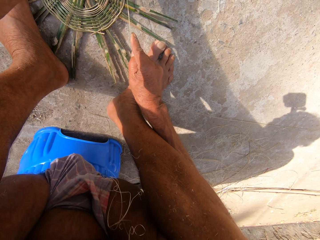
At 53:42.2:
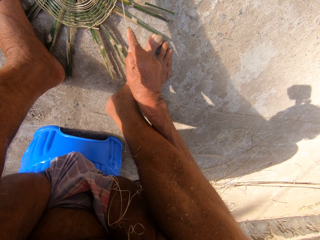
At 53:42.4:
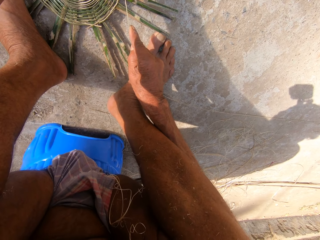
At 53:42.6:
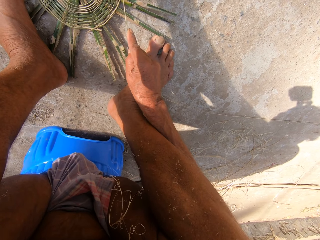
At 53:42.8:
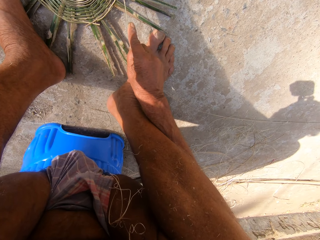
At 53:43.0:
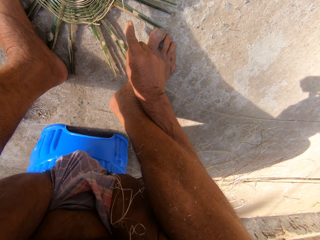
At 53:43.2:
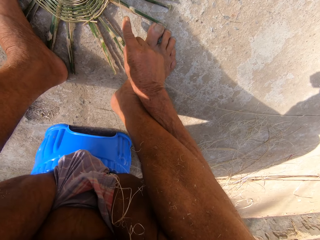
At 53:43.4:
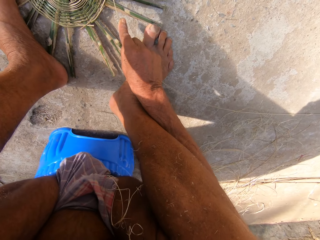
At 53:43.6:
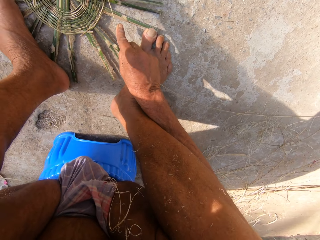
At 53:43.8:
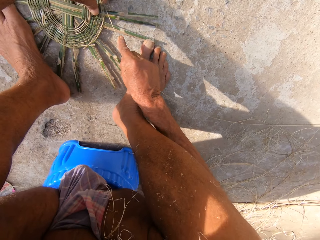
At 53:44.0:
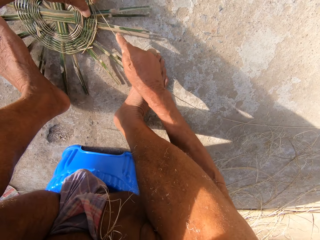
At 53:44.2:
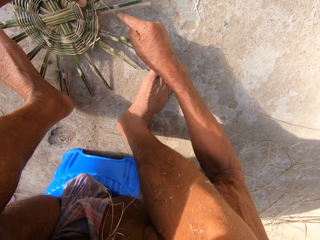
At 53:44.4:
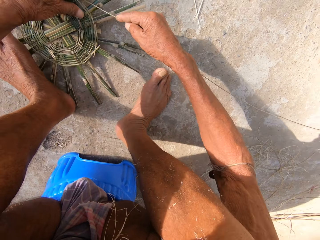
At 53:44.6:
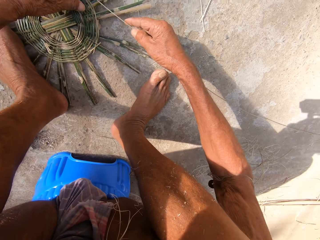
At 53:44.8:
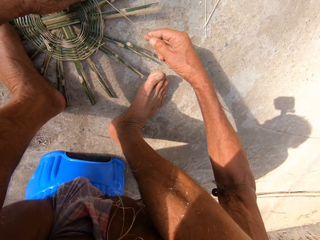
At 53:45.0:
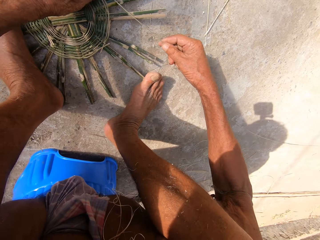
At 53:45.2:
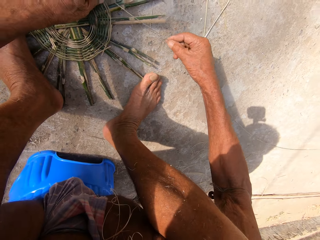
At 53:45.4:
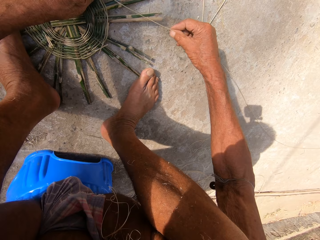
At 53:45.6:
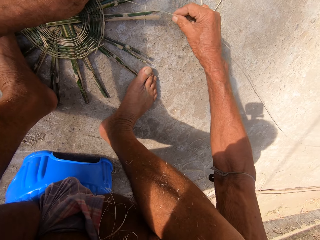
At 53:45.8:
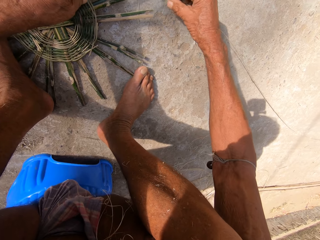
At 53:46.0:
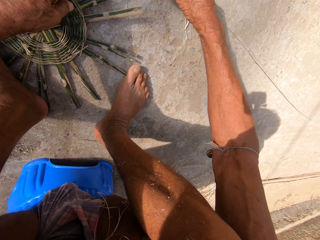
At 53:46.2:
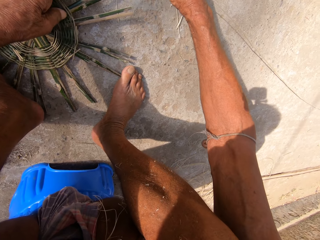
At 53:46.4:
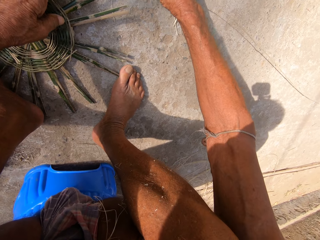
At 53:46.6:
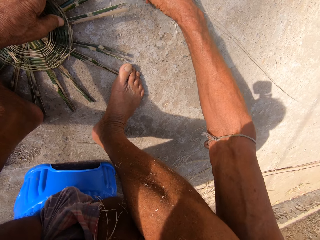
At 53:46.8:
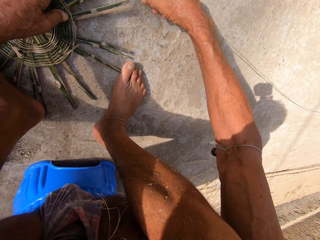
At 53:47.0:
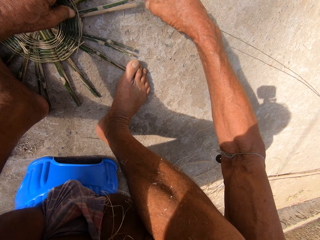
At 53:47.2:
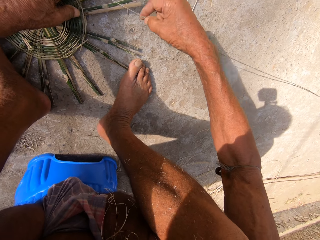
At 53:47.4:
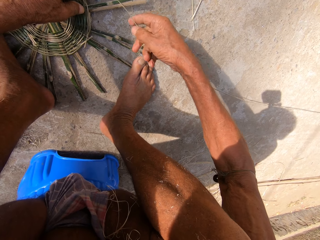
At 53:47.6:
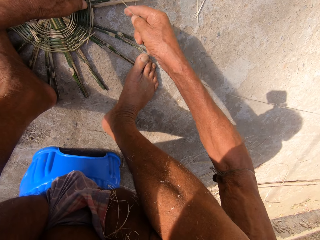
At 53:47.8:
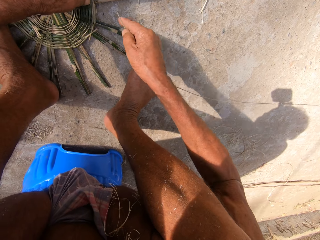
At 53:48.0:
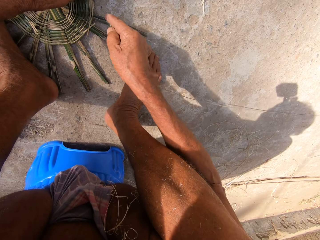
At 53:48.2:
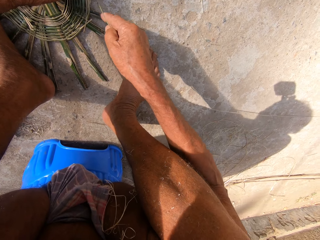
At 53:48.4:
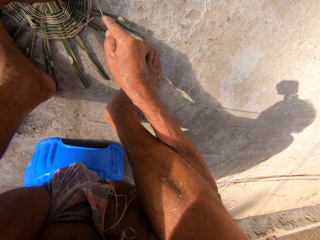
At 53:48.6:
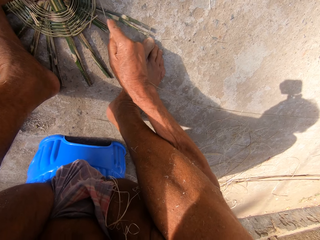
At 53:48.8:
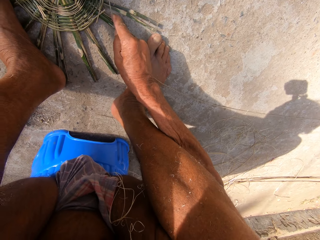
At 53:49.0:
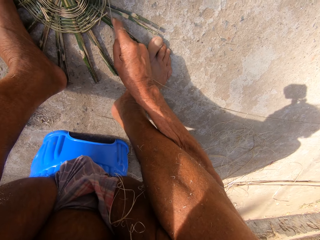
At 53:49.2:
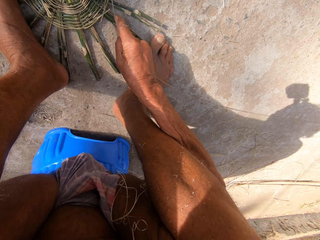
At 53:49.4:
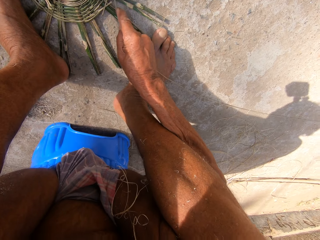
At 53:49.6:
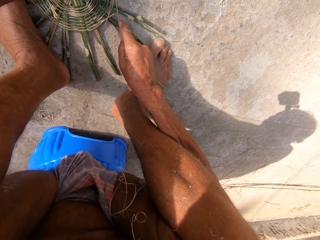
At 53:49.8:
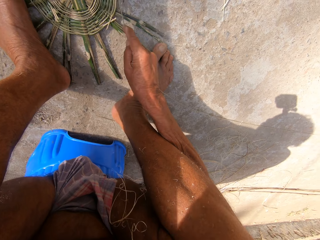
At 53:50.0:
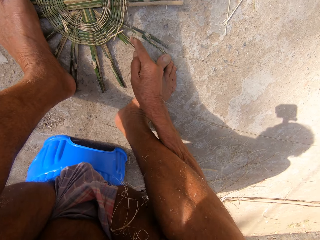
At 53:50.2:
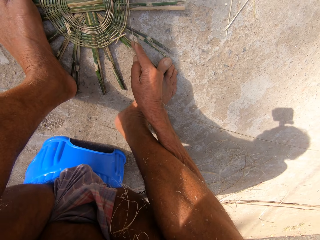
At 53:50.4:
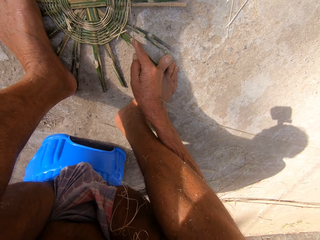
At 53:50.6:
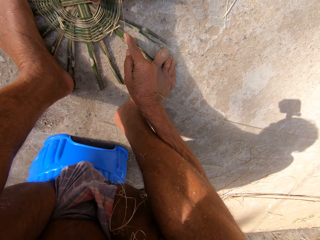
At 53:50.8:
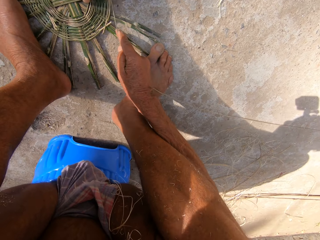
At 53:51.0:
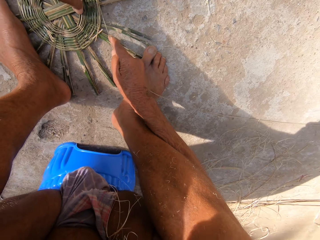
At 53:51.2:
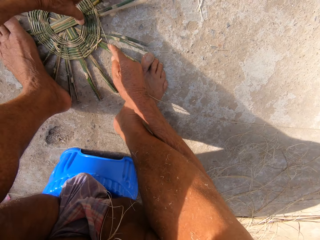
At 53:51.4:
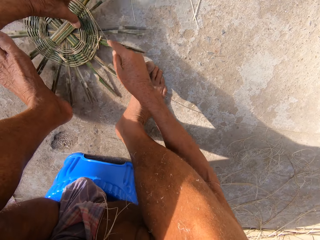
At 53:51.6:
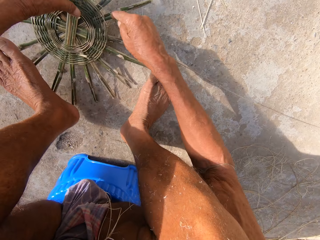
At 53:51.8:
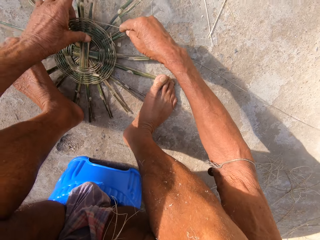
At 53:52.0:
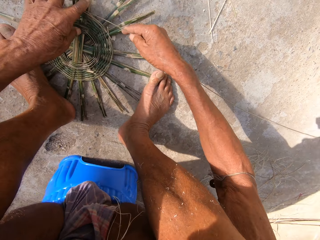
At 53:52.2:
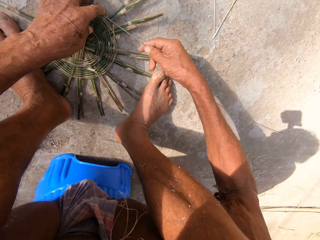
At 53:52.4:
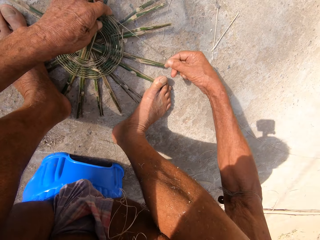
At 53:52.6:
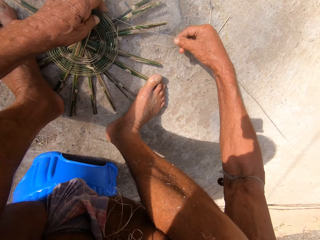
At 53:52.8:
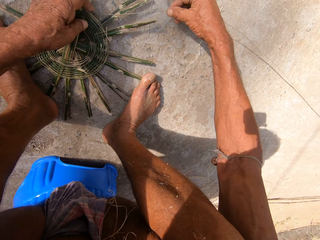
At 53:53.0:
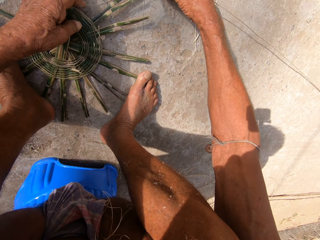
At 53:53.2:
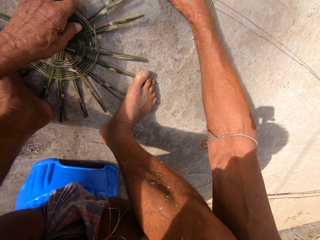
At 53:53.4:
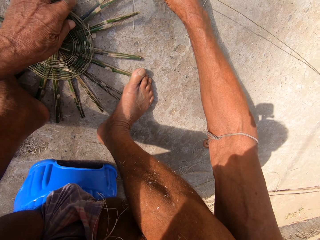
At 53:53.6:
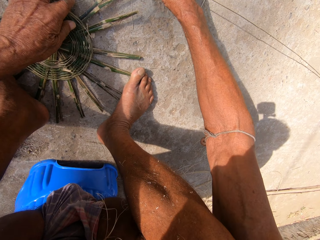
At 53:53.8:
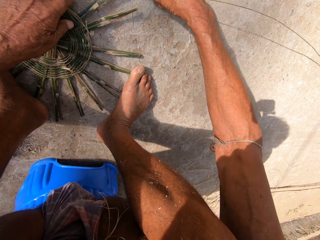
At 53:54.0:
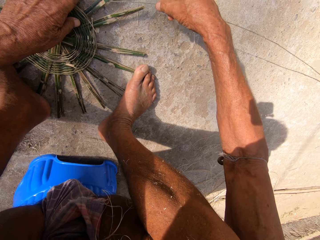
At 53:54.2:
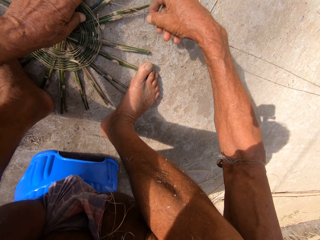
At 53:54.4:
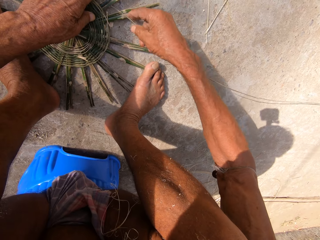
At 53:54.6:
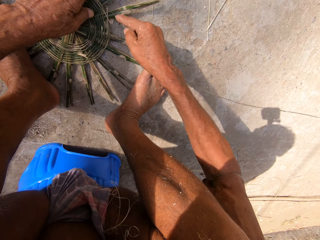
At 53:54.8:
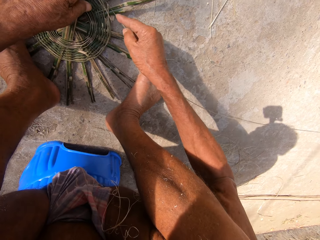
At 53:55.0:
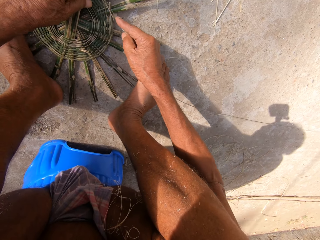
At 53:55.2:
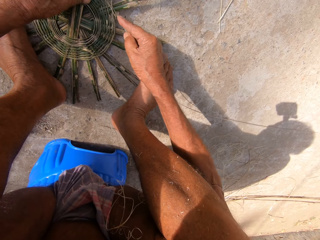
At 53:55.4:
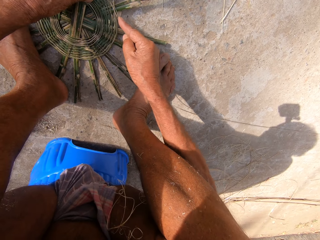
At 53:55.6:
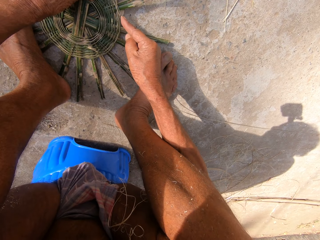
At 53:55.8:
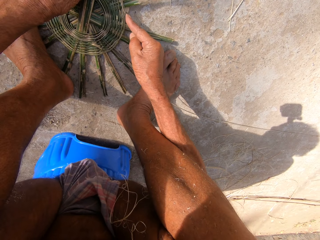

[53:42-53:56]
The camera wearer turns the basket base on the ground with both hands. They hold down the basket base with both legs. They weave the bamboo strip into the basket base with both hands. They turn the basket base on the ground with both hands. They hold down the basket base with both legs. They weave the bamboo strip into the basket base with both hands.

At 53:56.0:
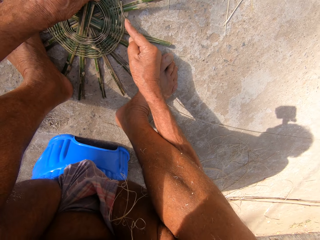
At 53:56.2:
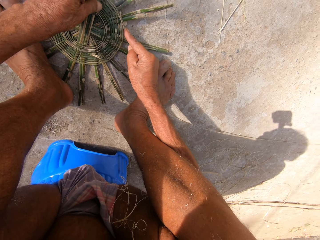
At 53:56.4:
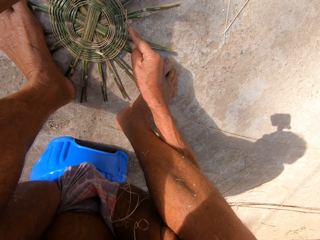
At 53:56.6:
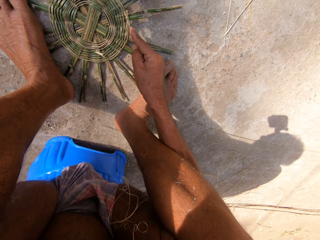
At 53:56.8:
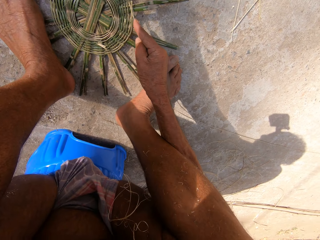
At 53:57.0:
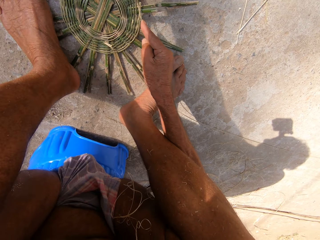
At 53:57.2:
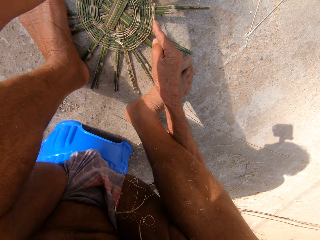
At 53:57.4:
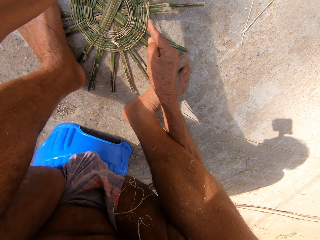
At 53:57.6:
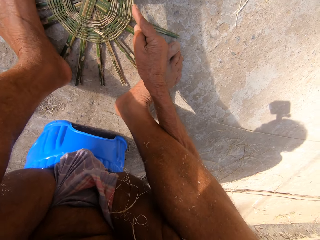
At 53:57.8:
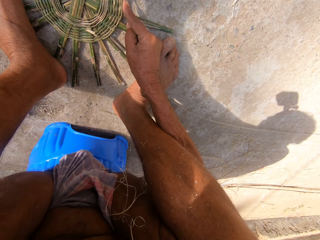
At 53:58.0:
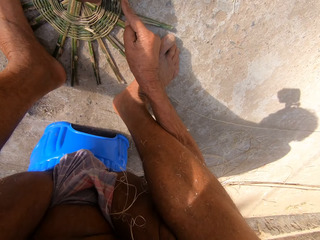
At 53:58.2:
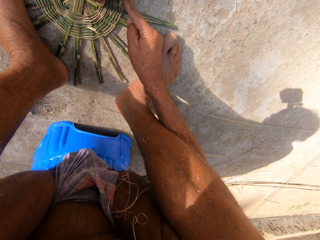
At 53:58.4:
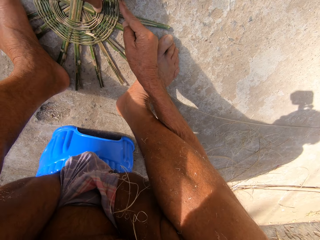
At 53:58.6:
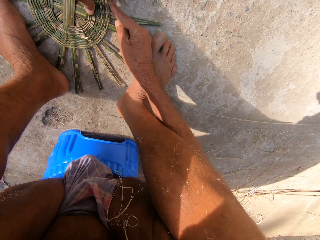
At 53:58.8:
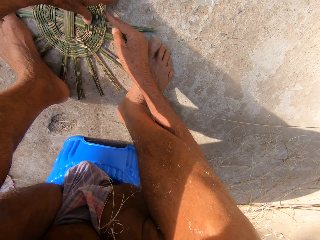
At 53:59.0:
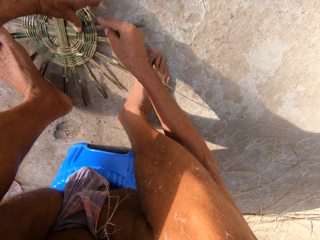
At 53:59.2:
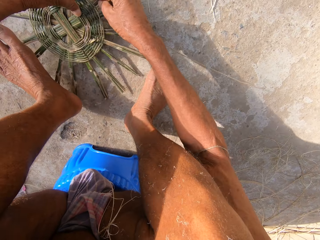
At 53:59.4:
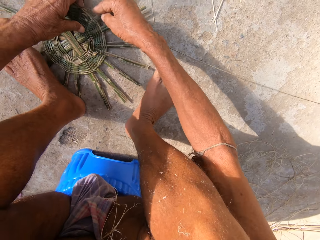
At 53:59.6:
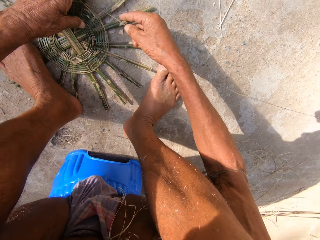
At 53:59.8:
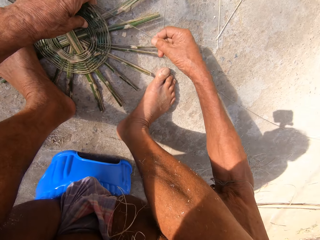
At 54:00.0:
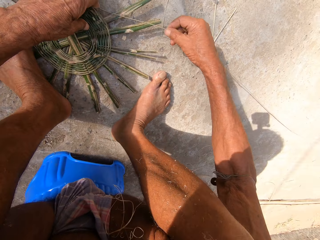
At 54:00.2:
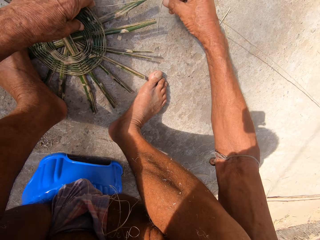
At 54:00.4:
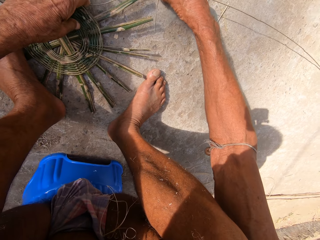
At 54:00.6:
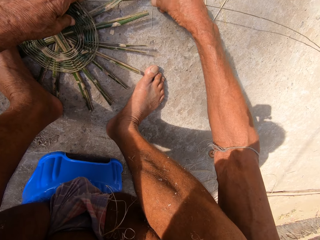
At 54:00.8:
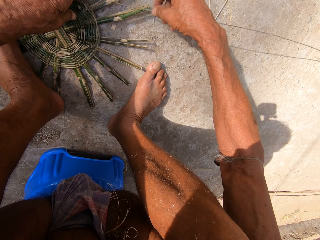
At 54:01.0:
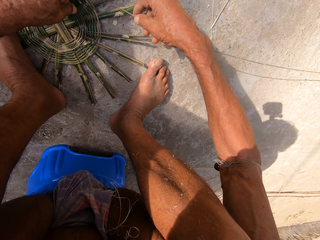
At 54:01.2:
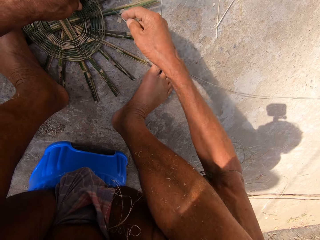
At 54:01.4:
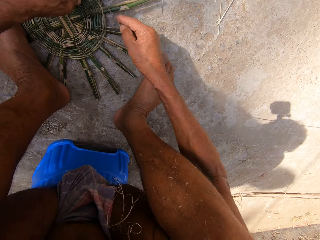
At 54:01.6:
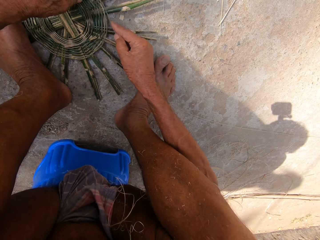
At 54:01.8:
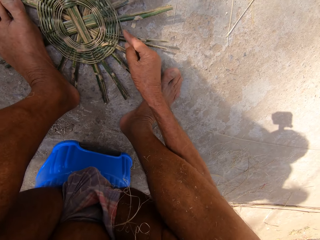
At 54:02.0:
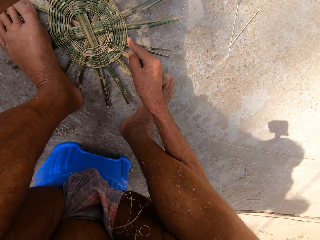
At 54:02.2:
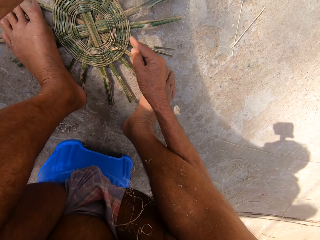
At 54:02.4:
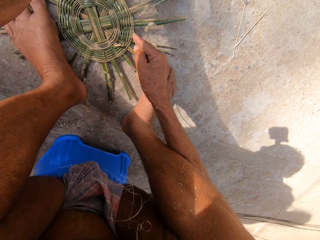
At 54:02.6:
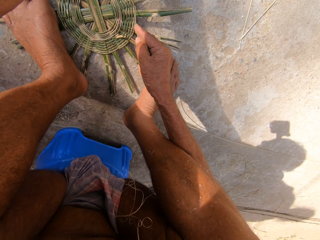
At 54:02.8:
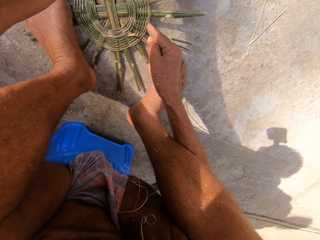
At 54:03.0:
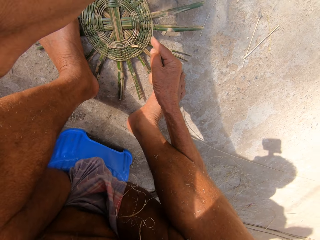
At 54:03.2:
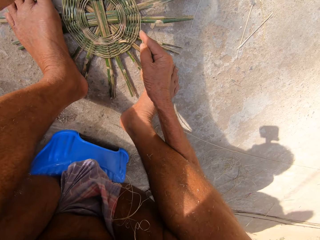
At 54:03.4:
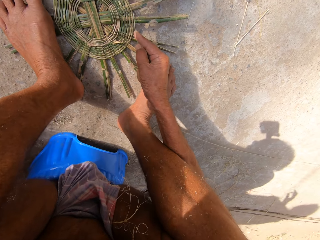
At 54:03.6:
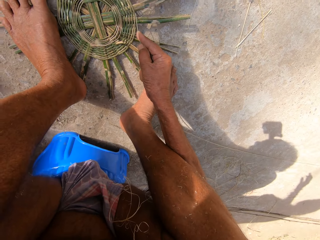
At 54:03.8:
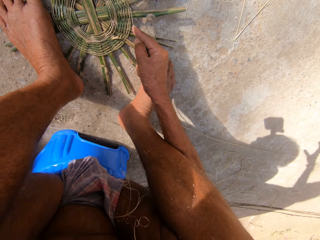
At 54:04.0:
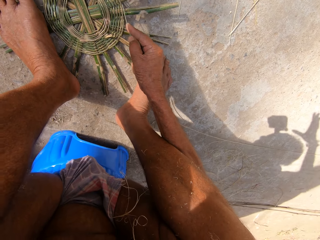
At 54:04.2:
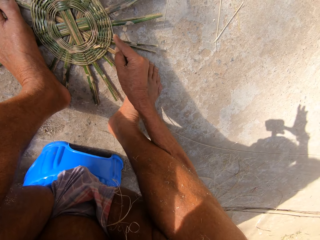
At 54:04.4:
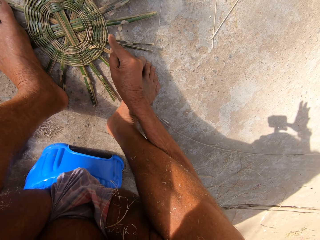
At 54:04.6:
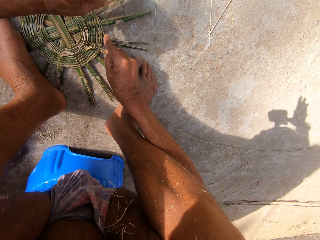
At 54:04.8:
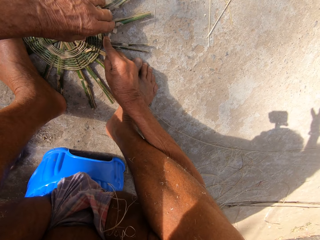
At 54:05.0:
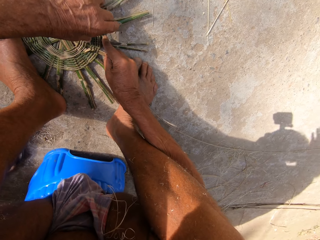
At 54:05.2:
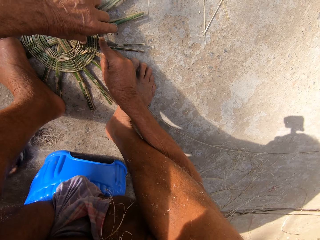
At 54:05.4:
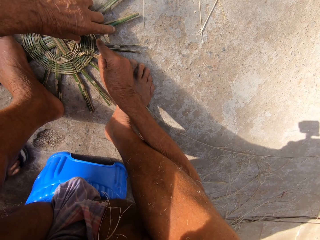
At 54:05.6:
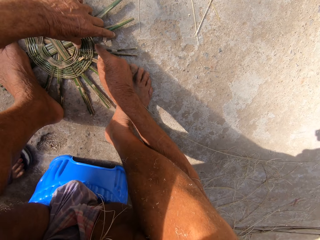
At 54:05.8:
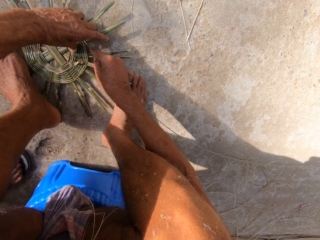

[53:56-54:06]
The camera wearer turns the basket base on the ground with both hands. They hold down the basket base with both legs. They weave the bamboo strip into the basket base with both hands.
